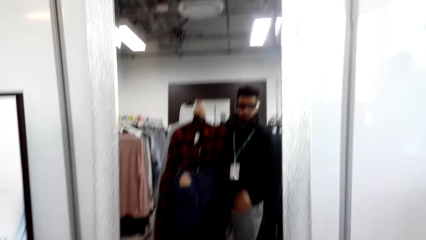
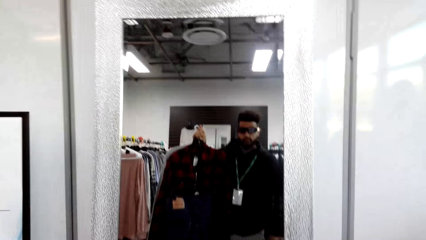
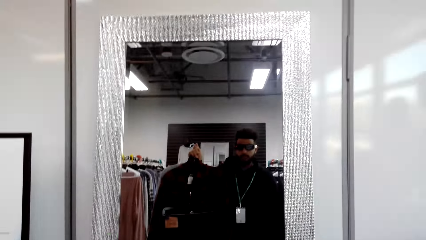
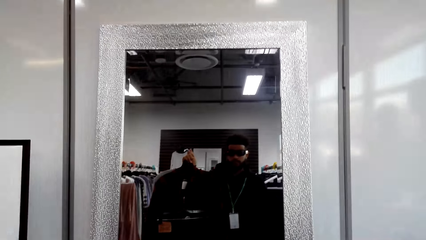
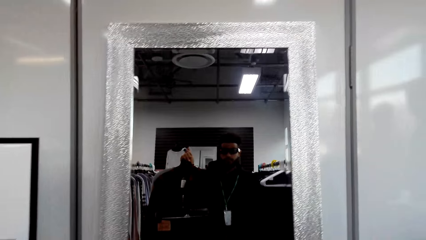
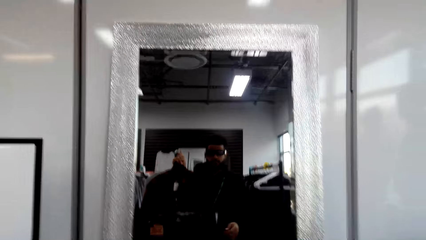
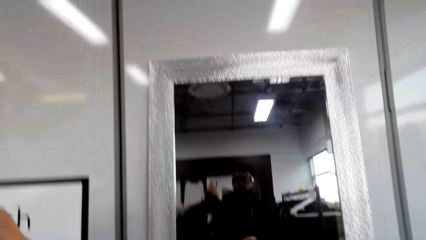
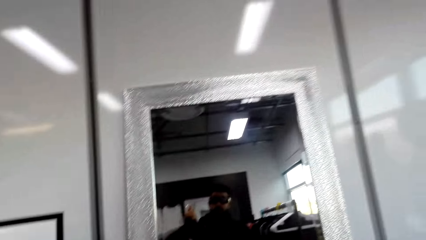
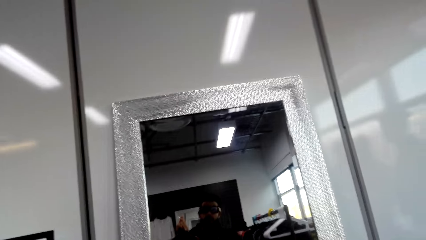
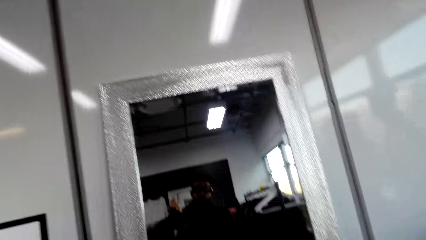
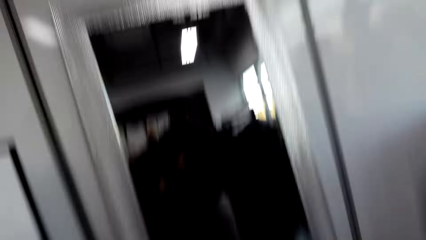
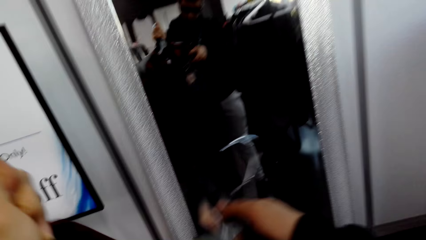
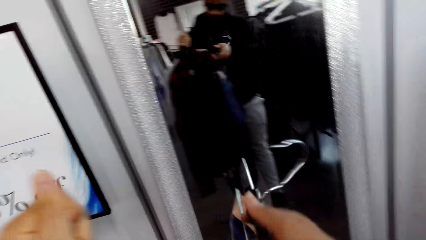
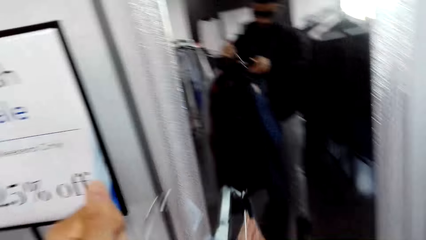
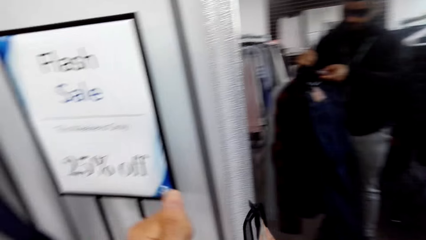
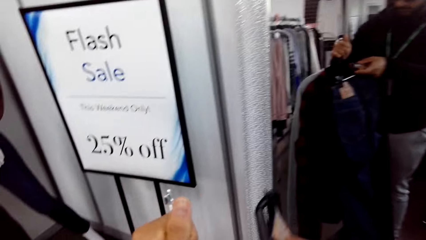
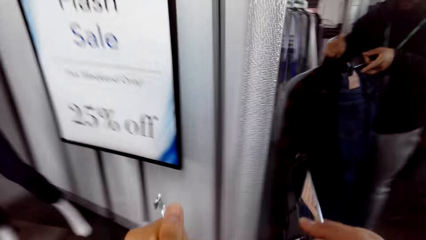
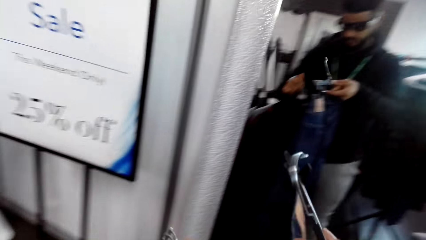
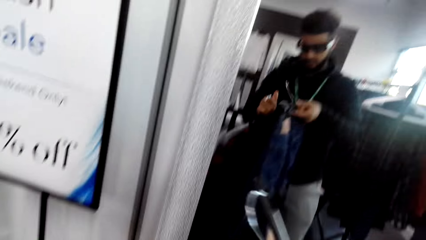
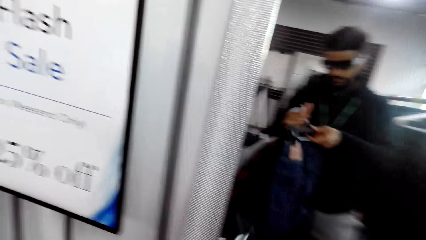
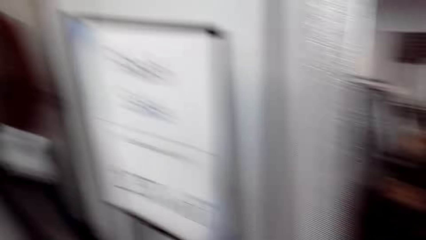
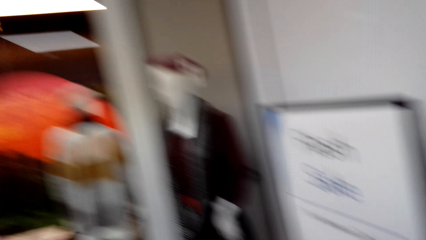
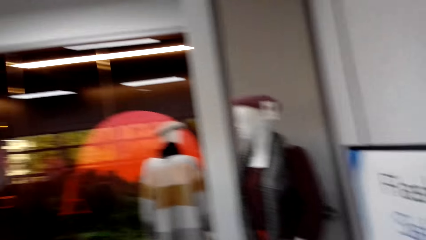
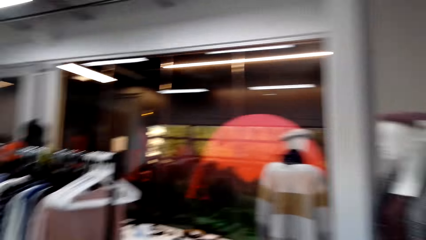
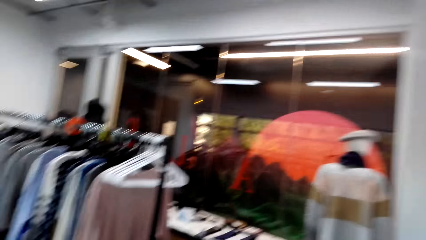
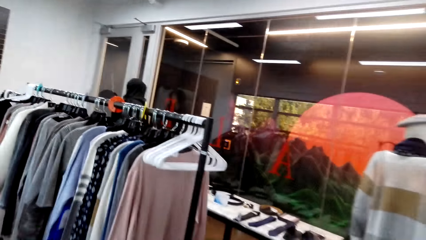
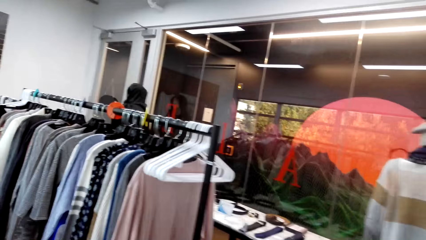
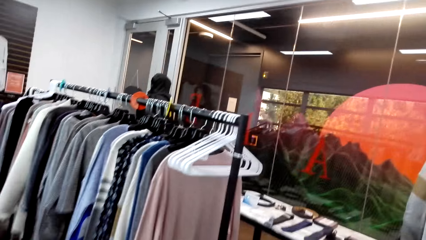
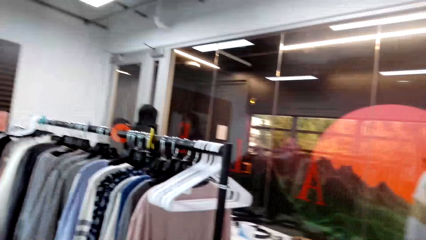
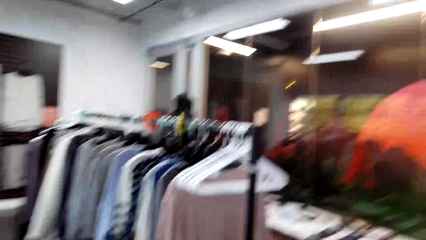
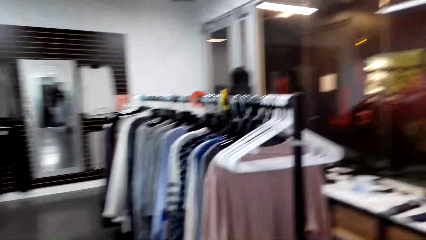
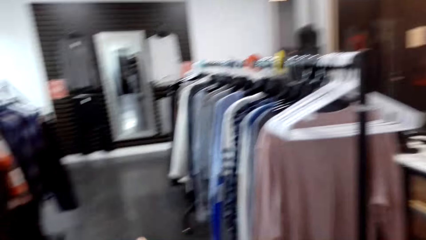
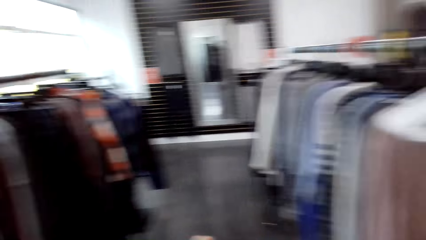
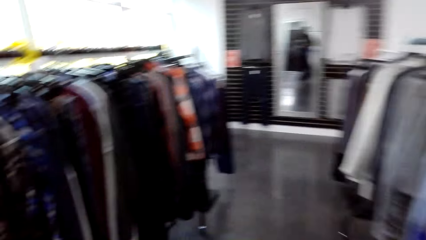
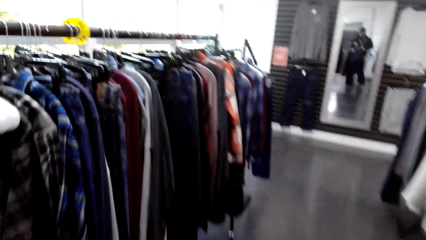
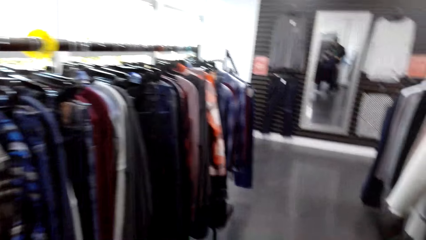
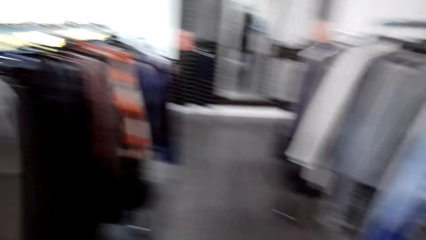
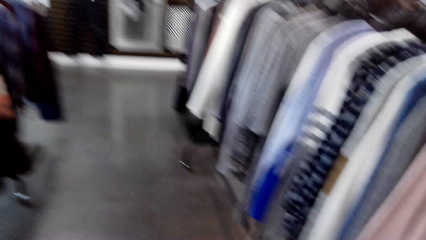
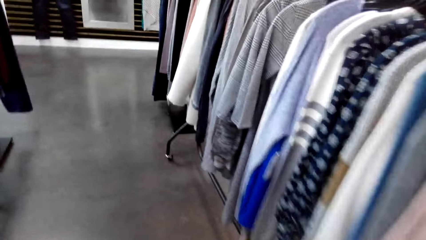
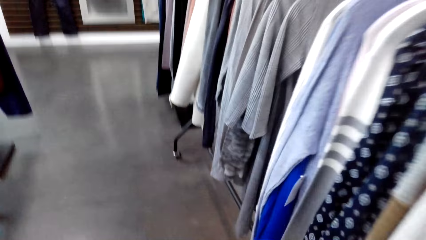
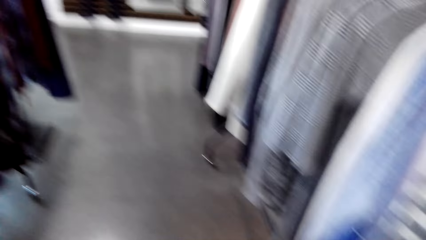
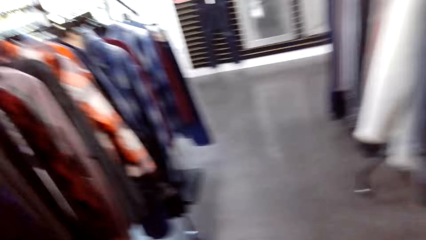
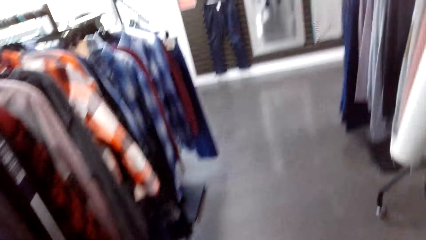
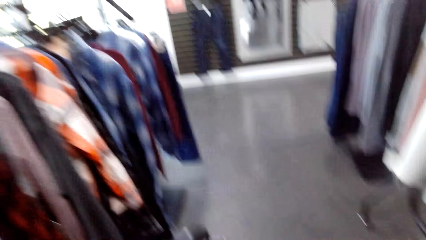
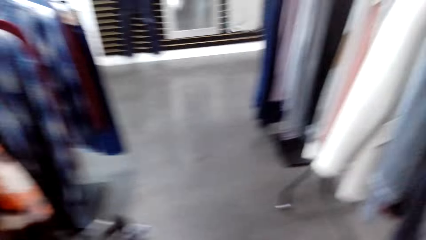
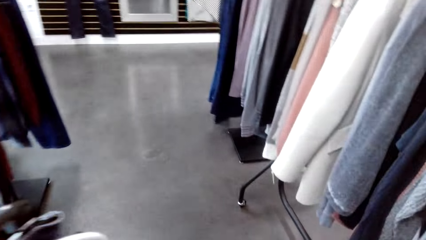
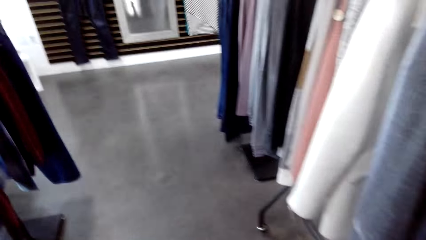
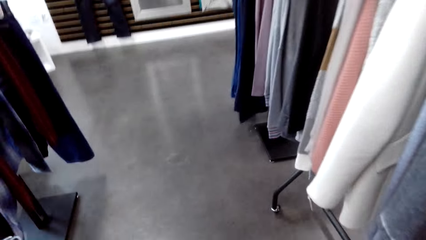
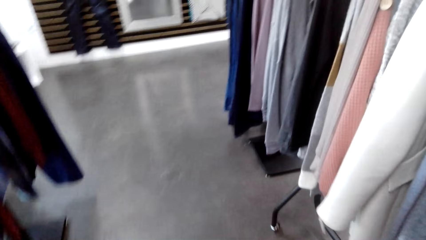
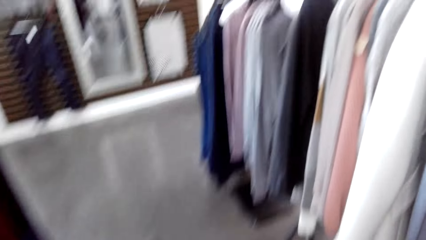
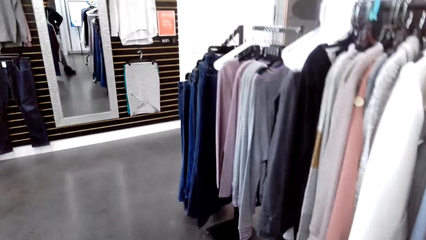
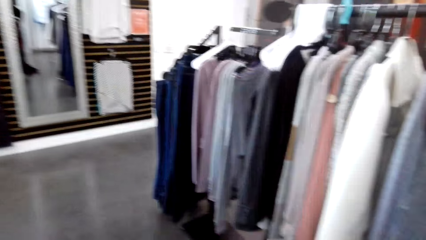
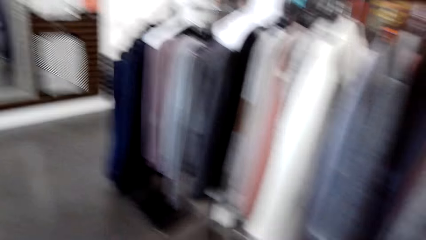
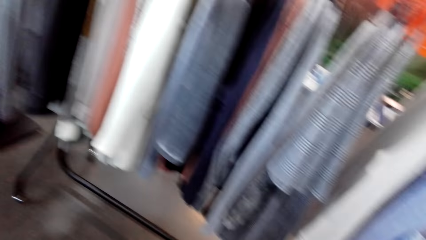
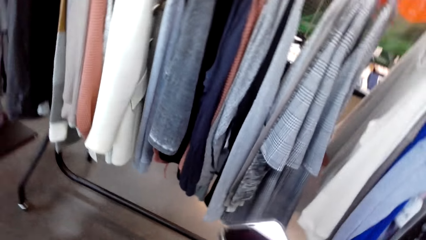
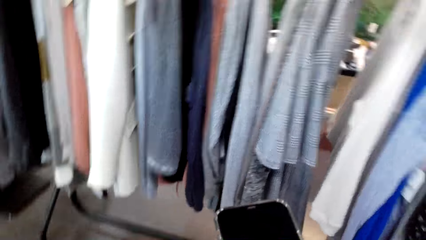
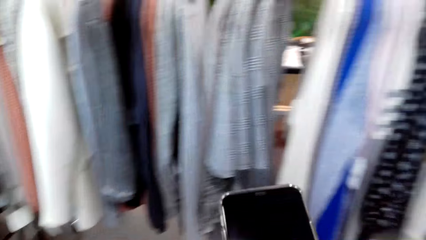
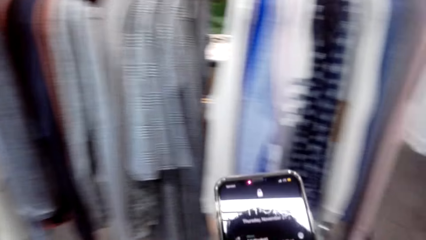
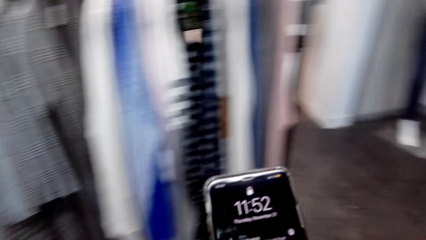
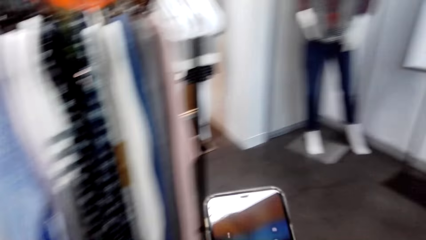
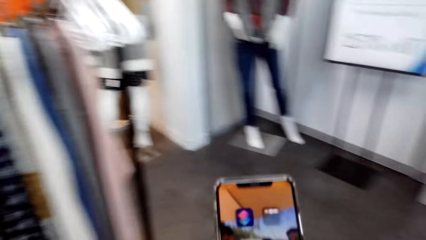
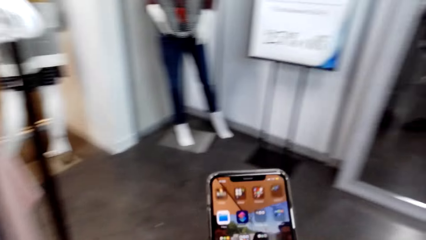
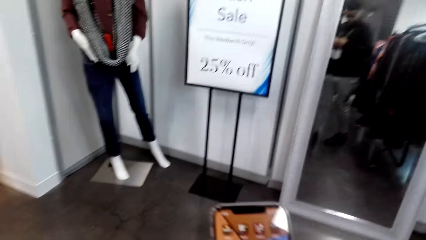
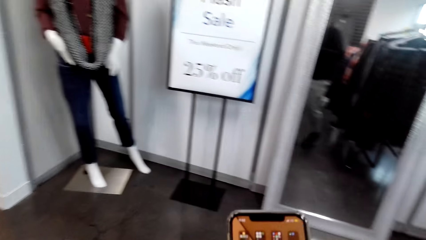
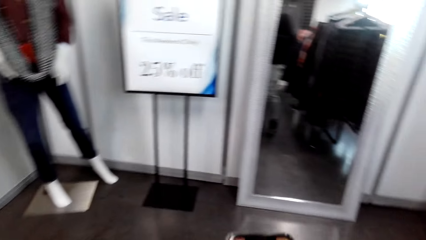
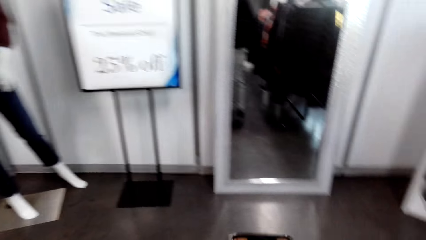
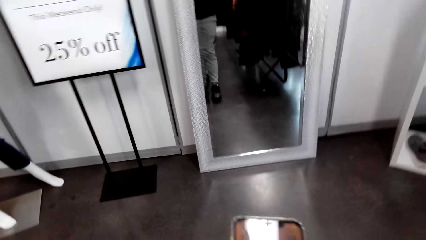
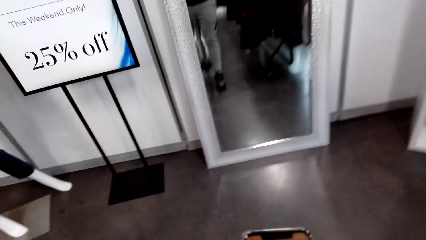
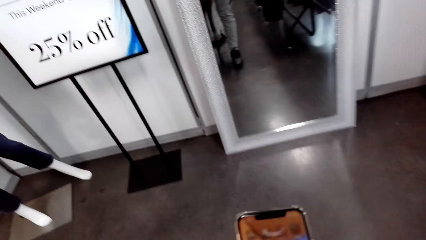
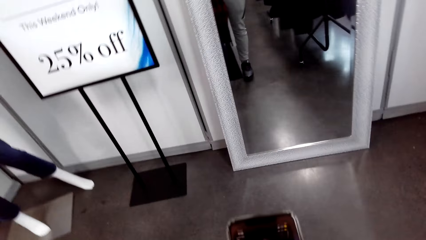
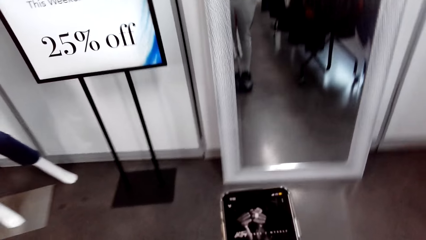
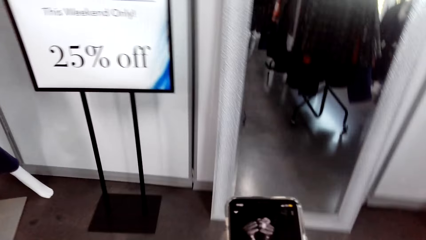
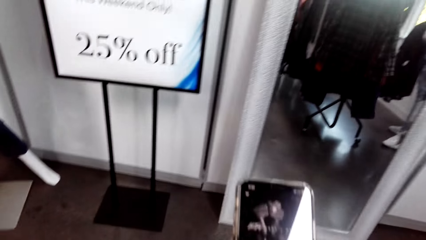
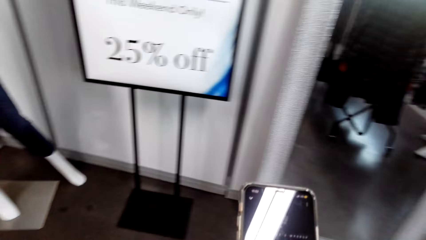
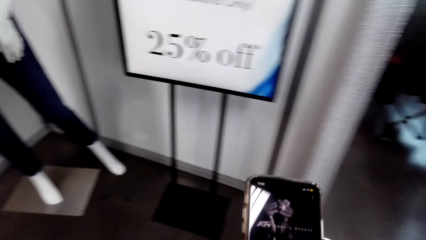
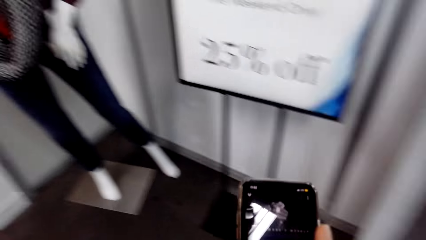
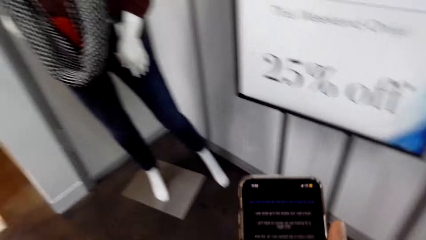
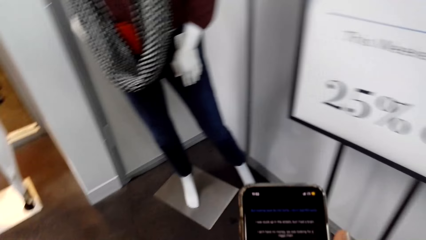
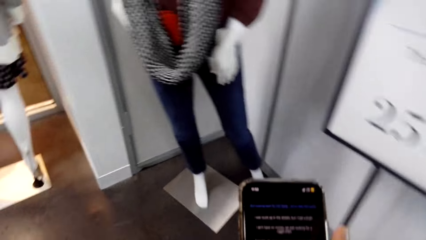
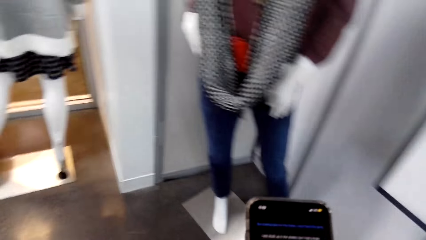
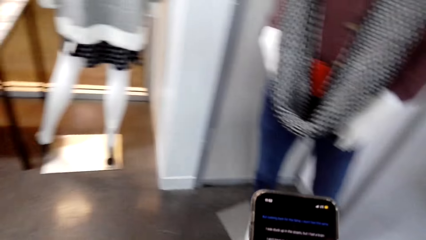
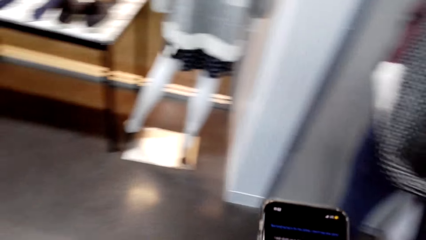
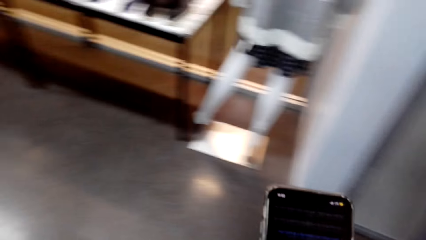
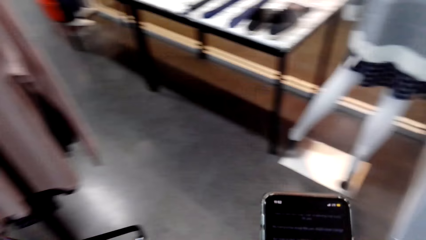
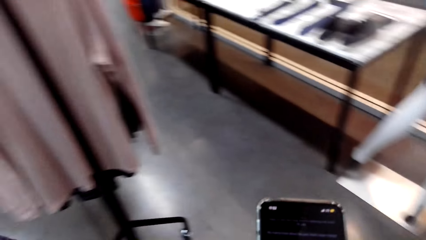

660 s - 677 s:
The camera wearer looks at the mirror. They turn the camera. They walk around.
